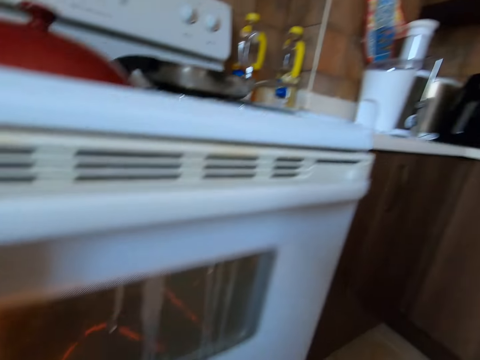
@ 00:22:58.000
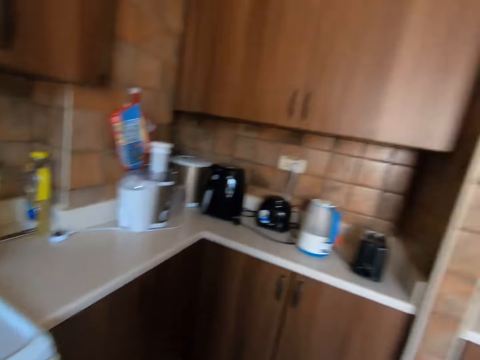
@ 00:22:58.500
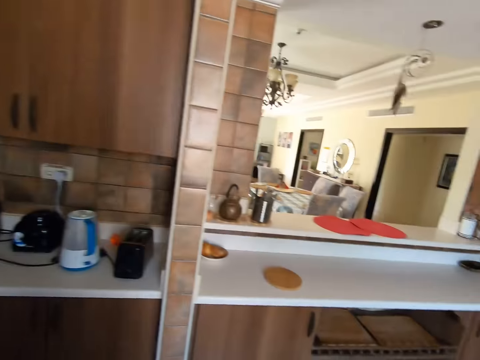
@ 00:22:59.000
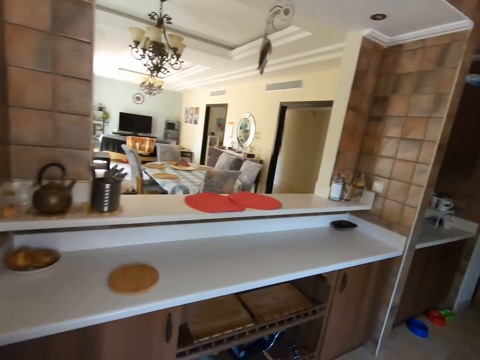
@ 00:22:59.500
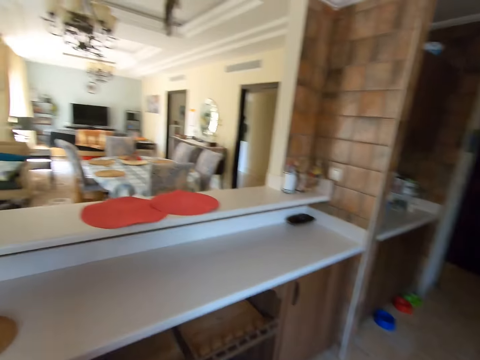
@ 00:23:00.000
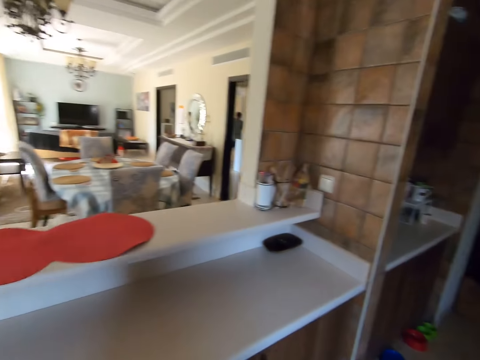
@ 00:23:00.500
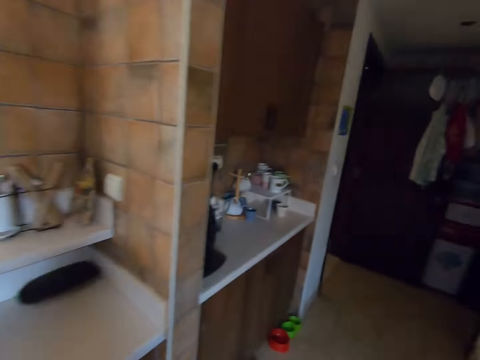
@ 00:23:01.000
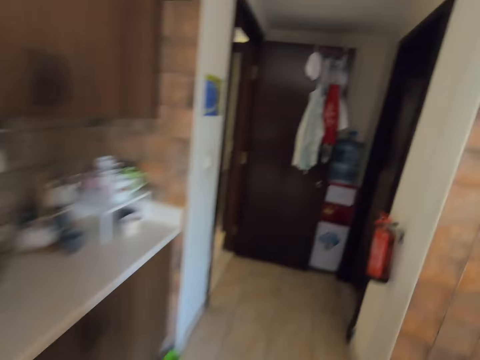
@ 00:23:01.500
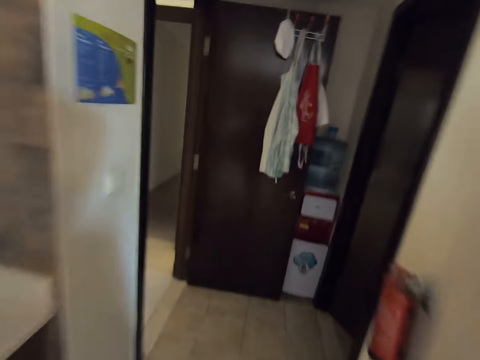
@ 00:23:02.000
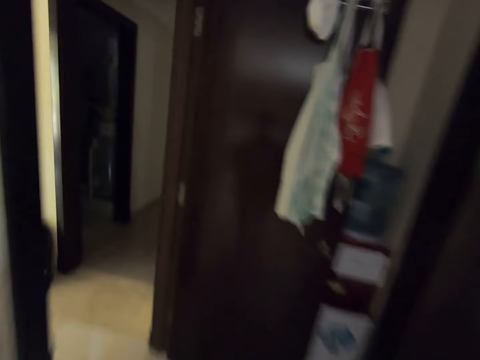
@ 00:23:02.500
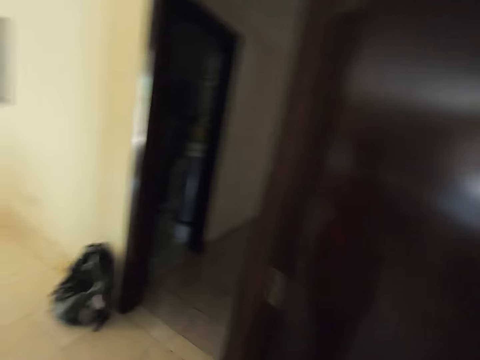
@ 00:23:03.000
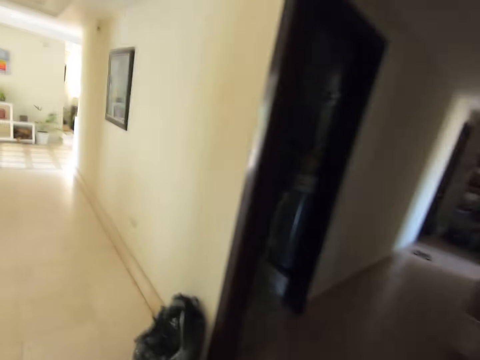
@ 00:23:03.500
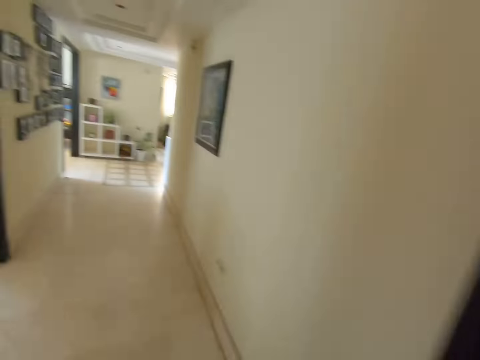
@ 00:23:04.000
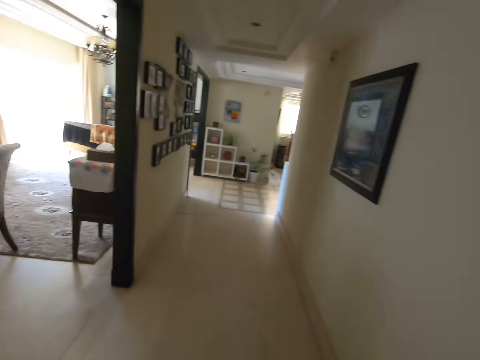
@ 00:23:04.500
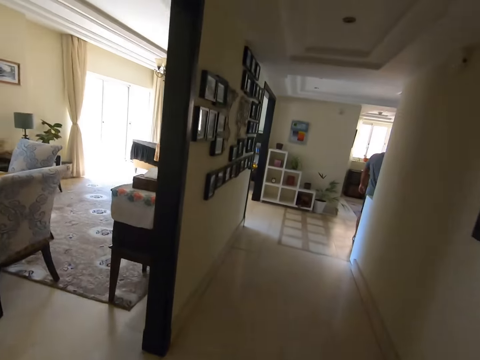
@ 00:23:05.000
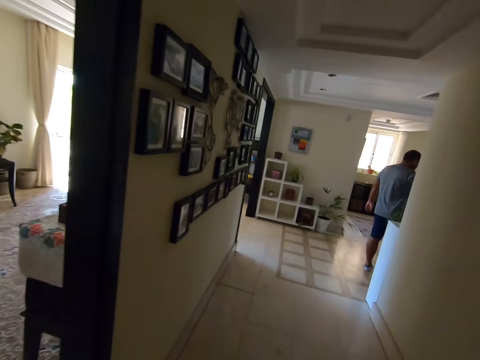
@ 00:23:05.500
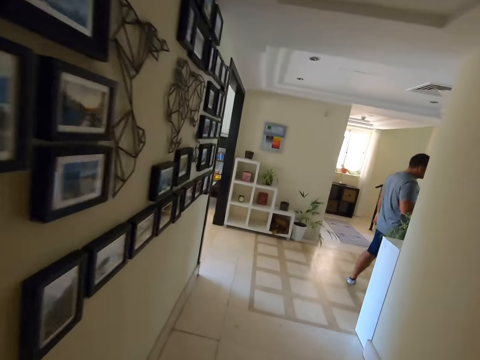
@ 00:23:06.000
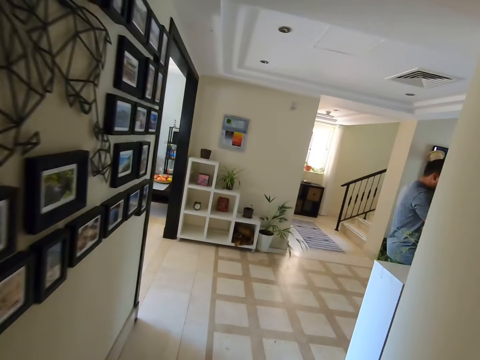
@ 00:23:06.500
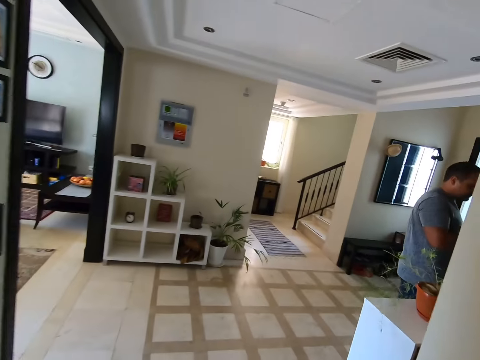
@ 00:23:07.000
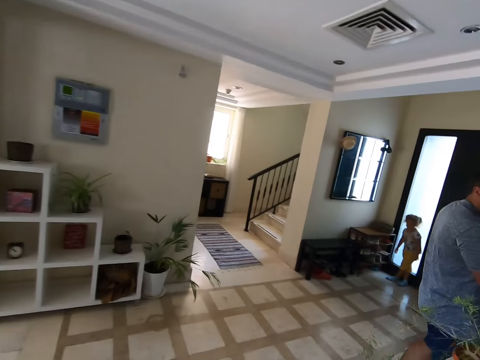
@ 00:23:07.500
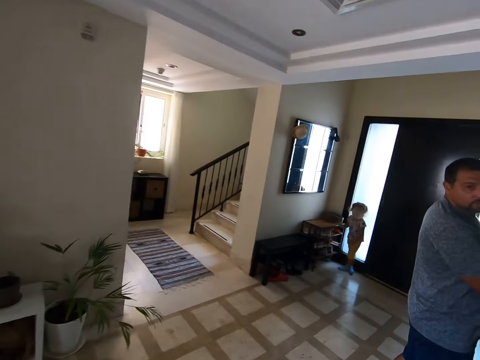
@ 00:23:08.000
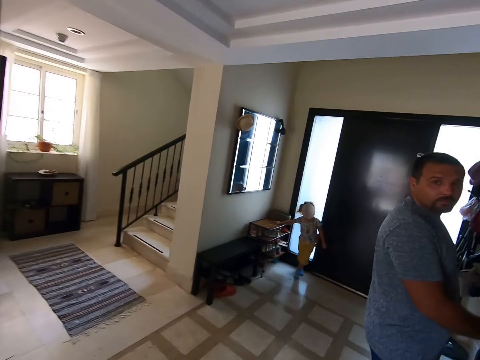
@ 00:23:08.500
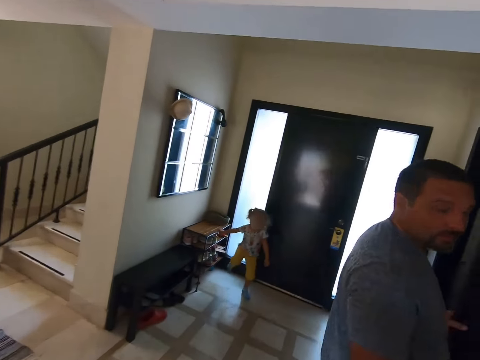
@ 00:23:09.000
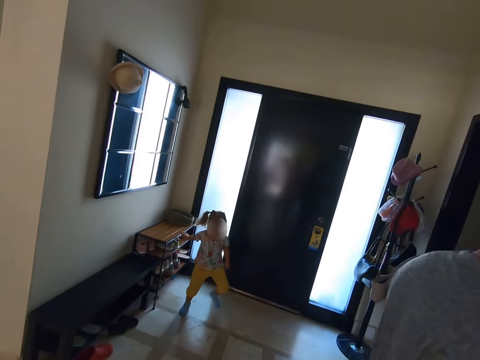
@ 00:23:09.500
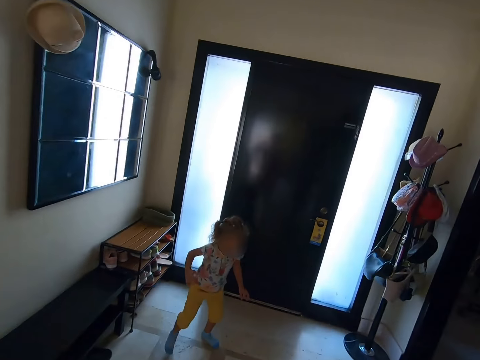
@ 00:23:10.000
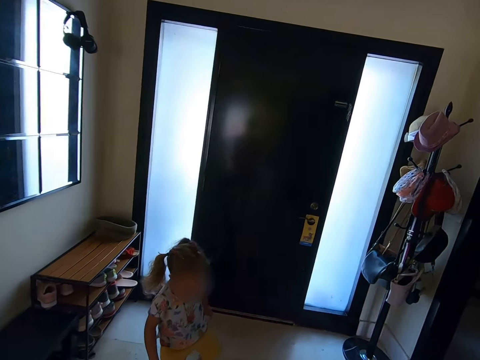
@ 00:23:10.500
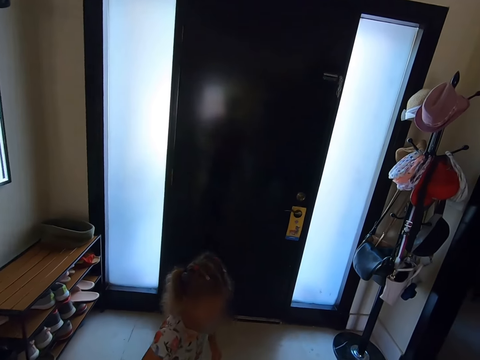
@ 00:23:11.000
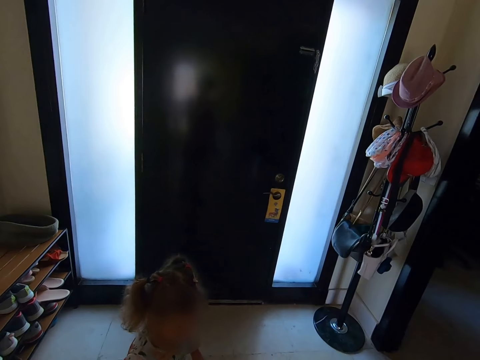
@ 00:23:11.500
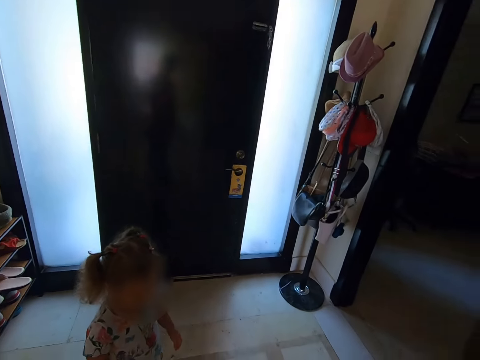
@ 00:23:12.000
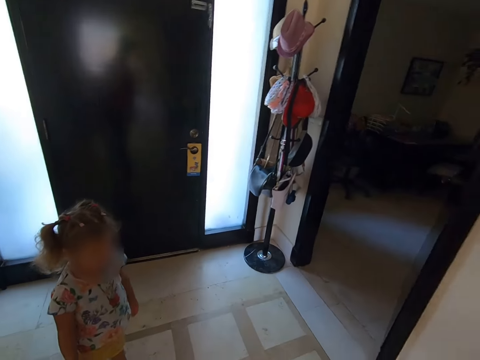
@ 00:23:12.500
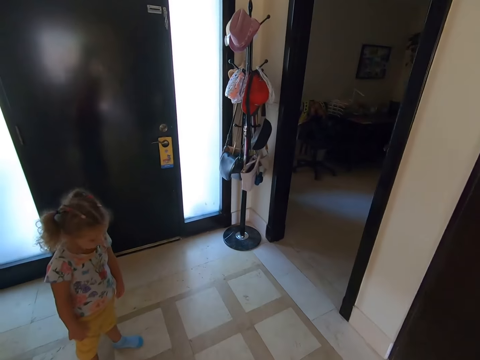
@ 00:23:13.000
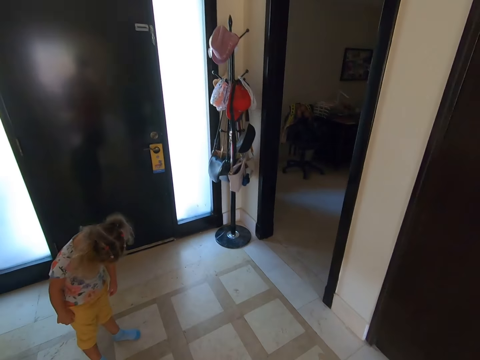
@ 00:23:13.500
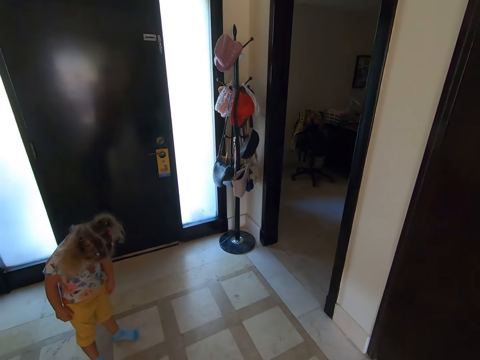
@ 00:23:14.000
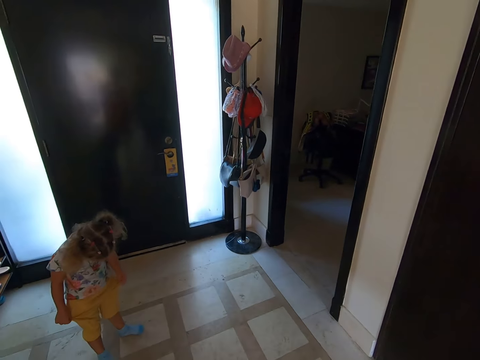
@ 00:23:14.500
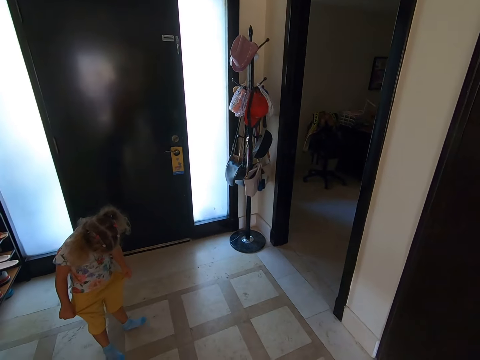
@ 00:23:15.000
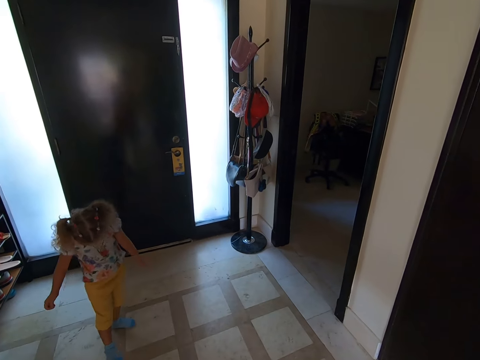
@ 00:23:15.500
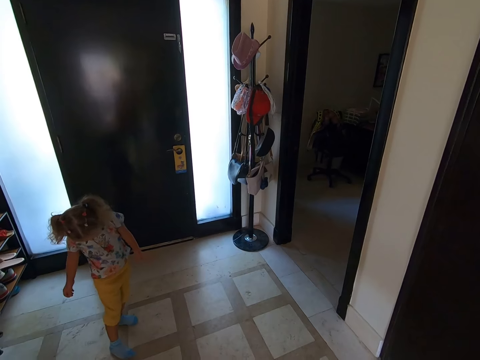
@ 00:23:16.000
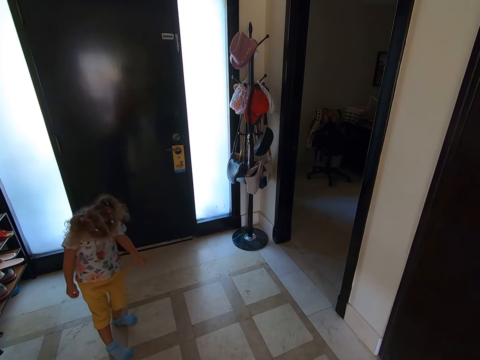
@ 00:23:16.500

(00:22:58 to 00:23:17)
The camera wearer picks up the towel. They walk around the kitchen. They walk around the house. They look at a man. A person walks around the house. Another person plays around. The camera wearer converses with the man. They look at the kid. The man converses with the camera wearer. The camera wearer looks around.

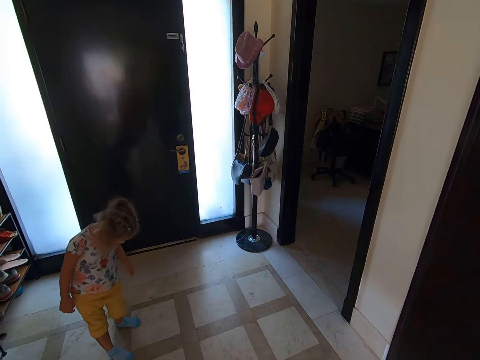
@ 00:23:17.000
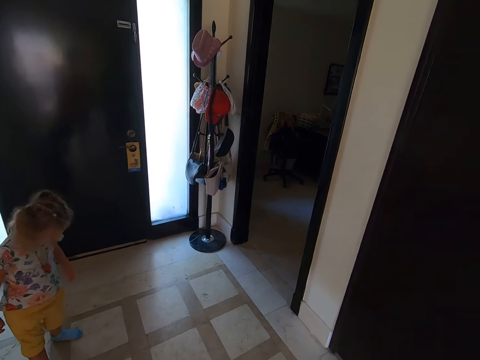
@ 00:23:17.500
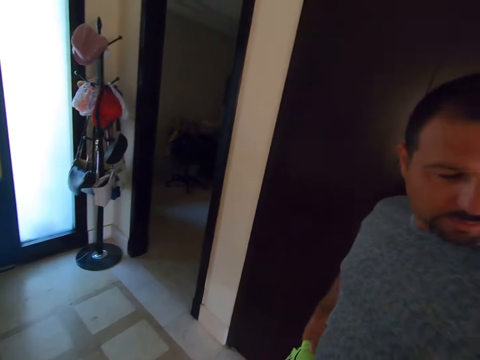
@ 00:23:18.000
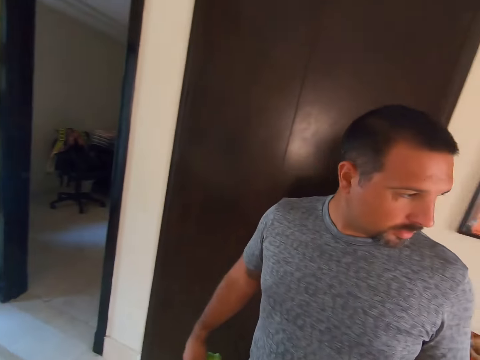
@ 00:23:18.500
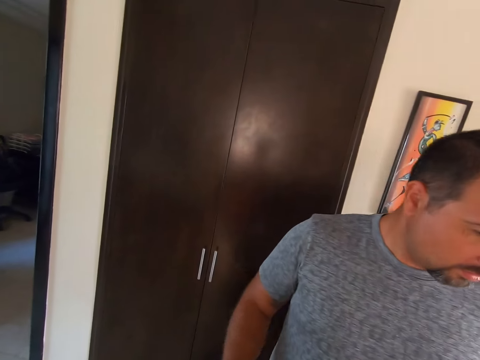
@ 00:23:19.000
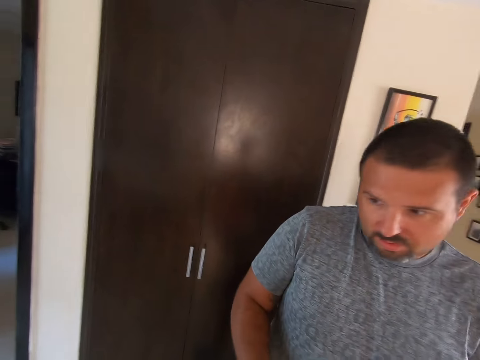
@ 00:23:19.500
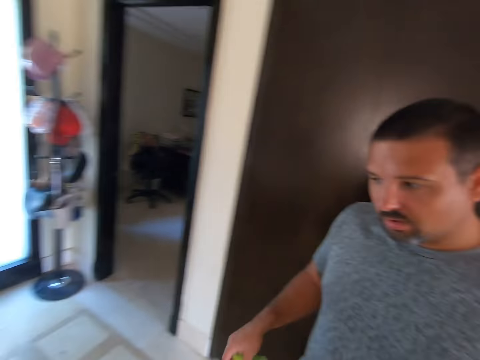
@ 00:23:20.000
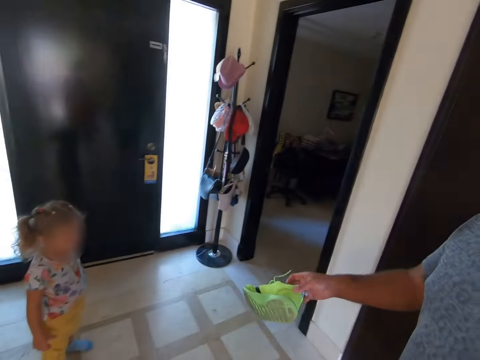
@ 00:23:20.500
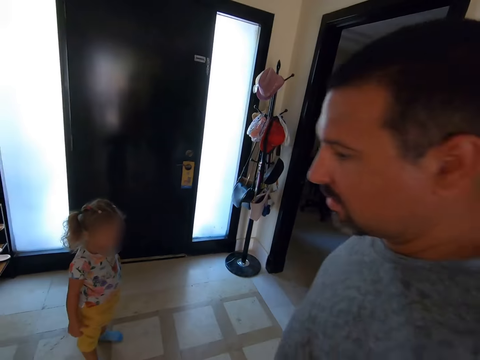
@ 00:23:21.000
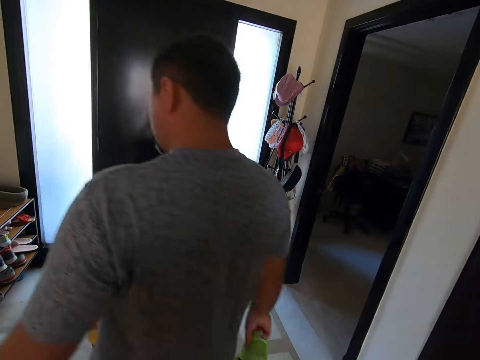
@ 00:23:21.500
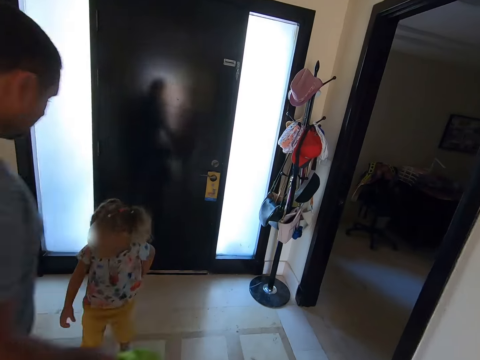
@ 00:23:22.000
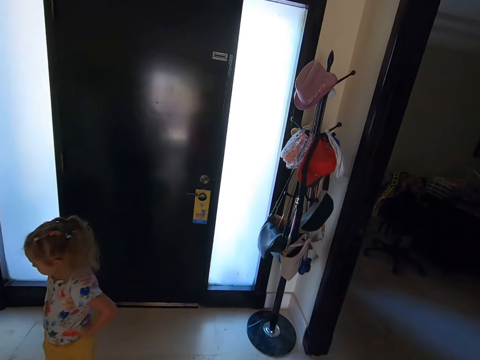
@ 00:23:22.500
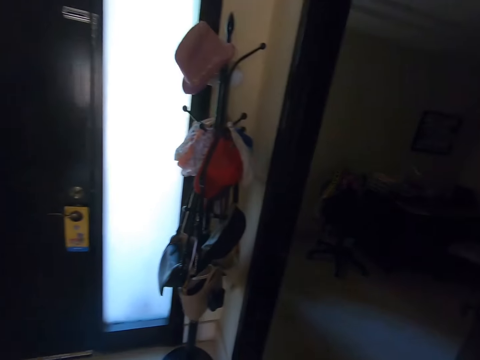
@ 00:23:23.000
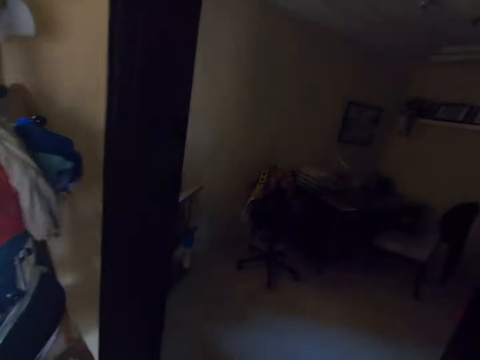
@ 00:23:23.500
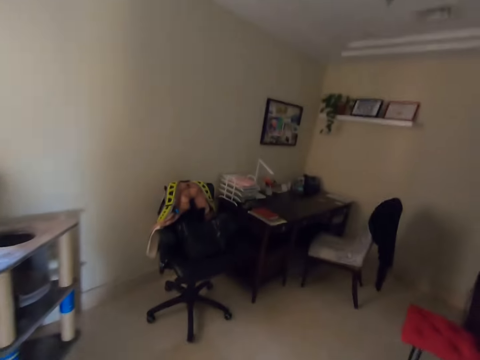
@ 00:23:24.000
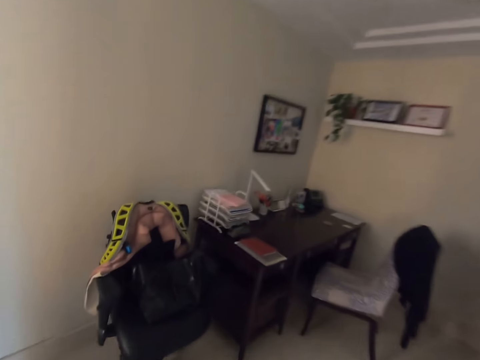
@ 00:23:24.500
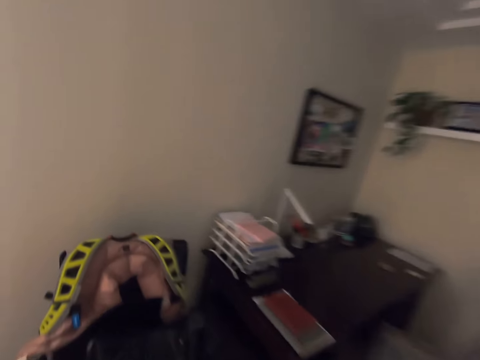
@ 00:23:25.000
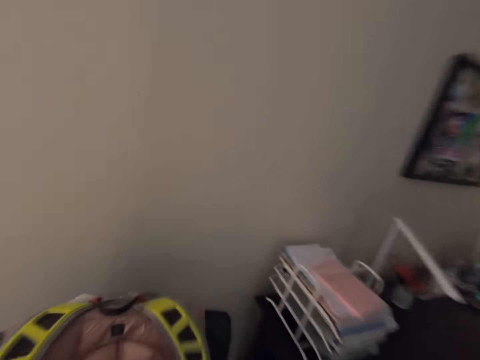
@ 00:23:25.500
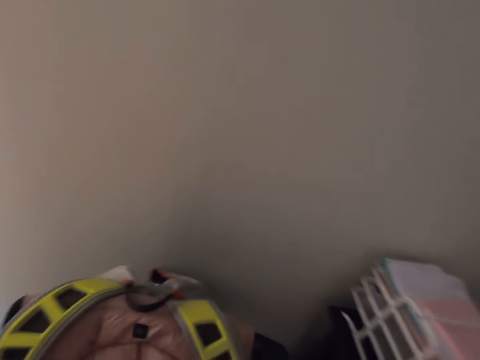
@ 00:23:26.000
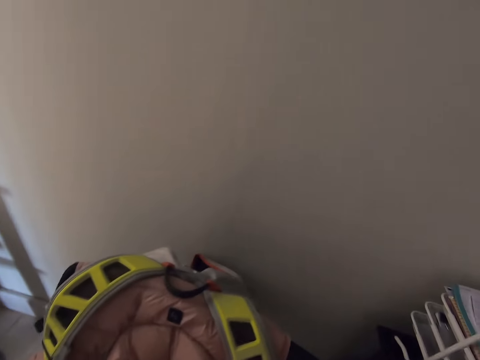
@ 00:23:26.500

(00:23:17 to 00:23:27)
The camera wearer looks at a man. The man walks around the house. The camera wearer walks around the house.
